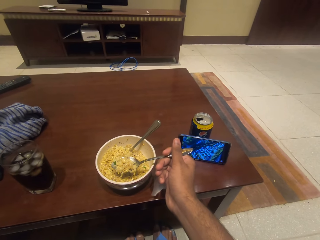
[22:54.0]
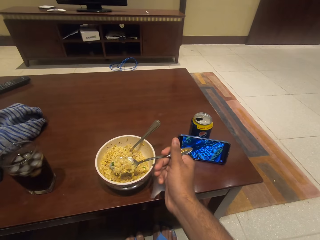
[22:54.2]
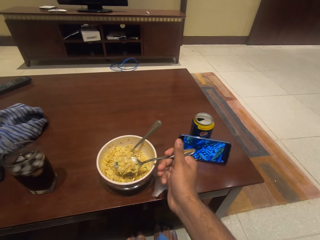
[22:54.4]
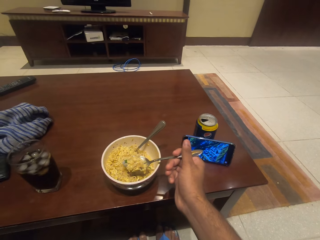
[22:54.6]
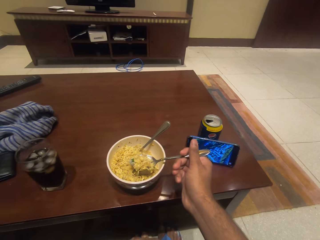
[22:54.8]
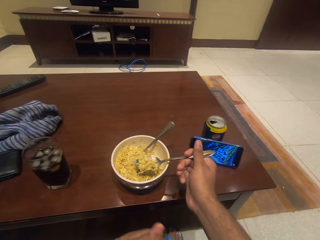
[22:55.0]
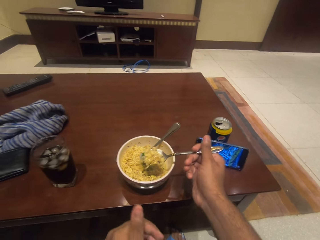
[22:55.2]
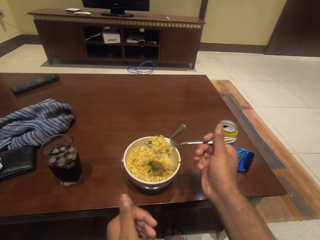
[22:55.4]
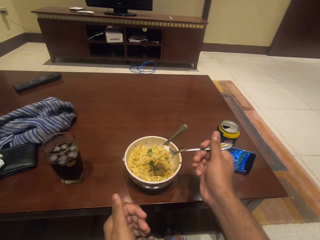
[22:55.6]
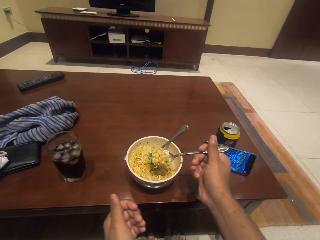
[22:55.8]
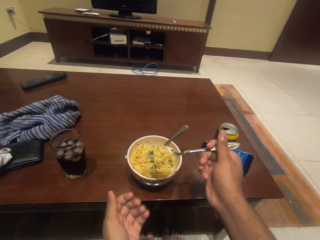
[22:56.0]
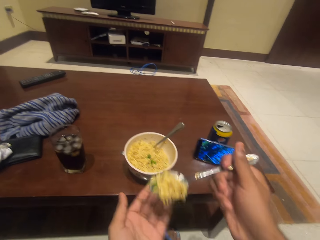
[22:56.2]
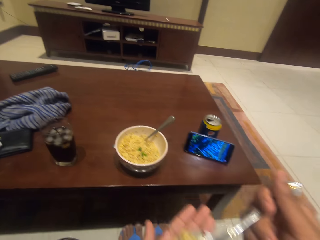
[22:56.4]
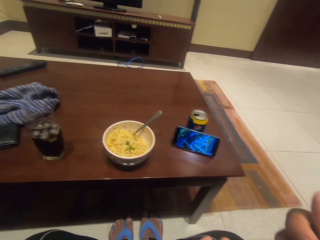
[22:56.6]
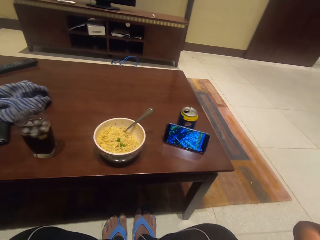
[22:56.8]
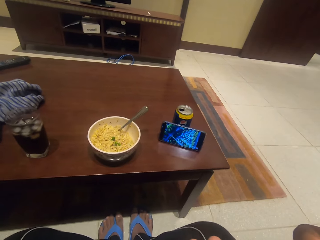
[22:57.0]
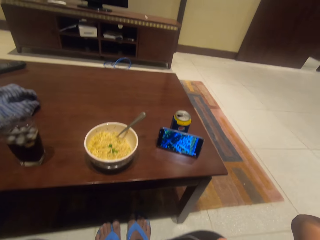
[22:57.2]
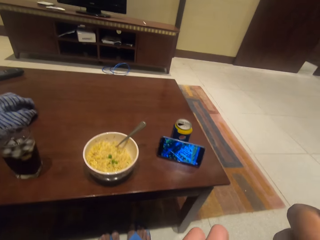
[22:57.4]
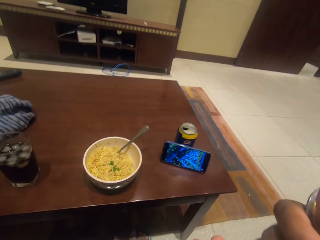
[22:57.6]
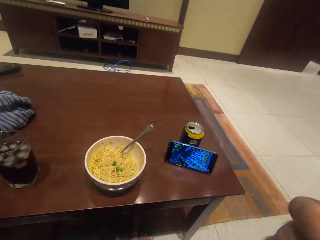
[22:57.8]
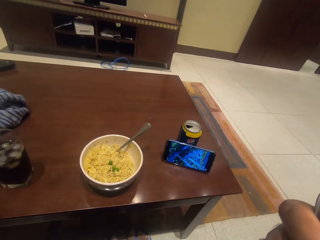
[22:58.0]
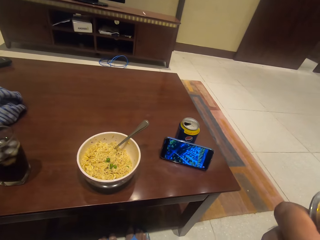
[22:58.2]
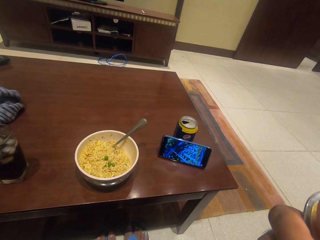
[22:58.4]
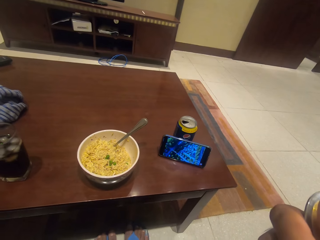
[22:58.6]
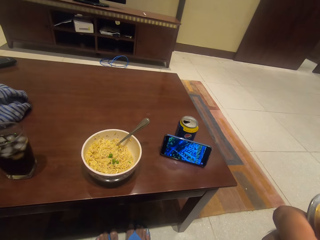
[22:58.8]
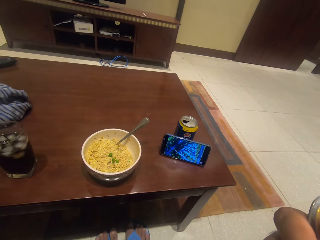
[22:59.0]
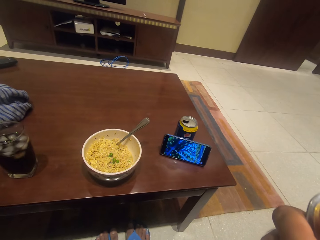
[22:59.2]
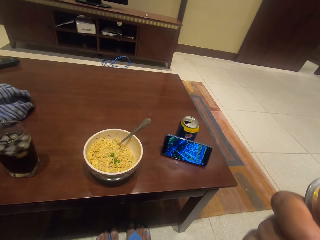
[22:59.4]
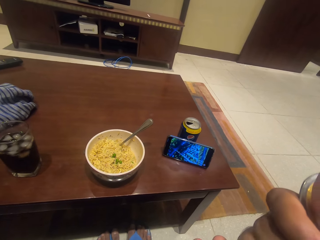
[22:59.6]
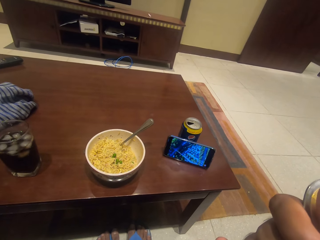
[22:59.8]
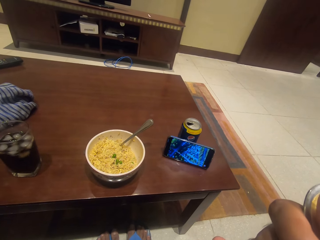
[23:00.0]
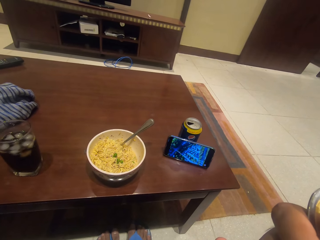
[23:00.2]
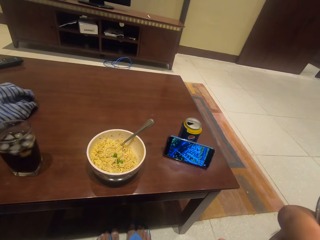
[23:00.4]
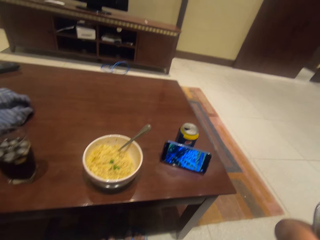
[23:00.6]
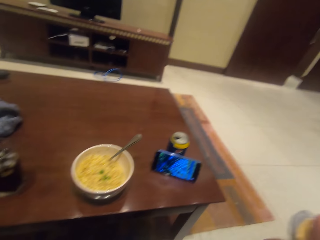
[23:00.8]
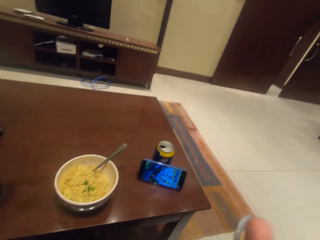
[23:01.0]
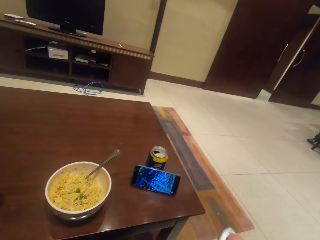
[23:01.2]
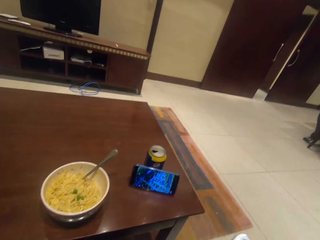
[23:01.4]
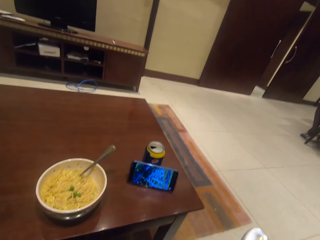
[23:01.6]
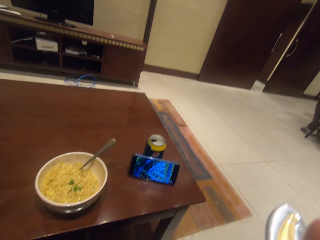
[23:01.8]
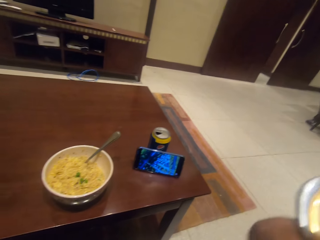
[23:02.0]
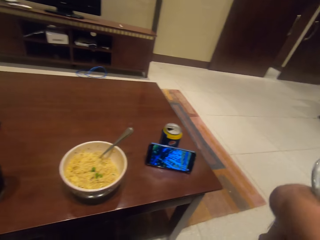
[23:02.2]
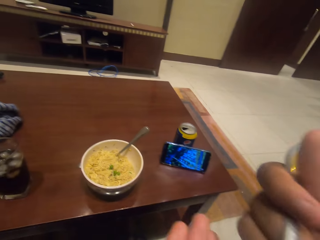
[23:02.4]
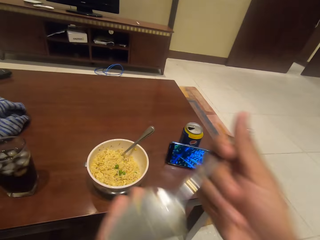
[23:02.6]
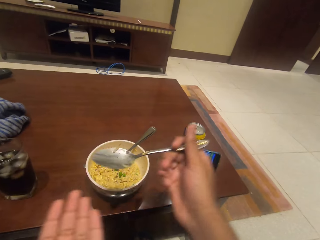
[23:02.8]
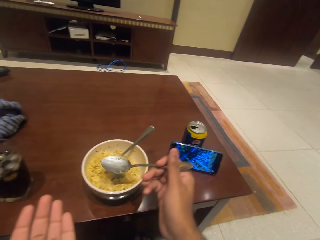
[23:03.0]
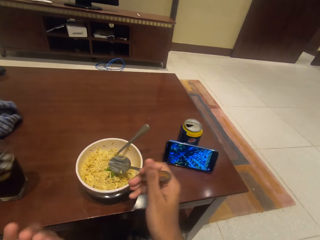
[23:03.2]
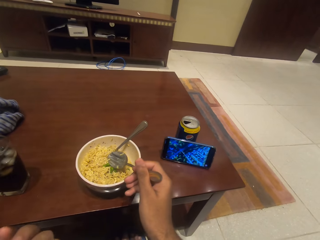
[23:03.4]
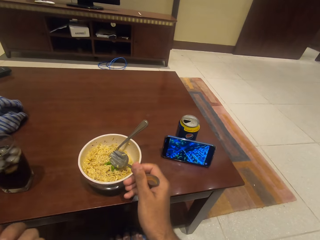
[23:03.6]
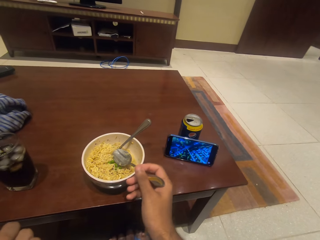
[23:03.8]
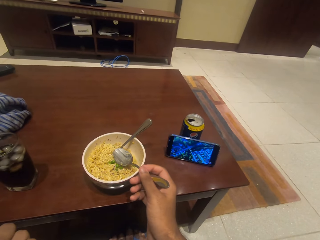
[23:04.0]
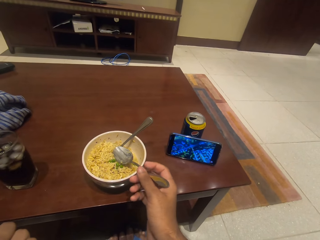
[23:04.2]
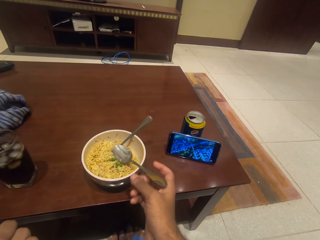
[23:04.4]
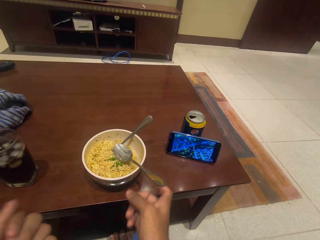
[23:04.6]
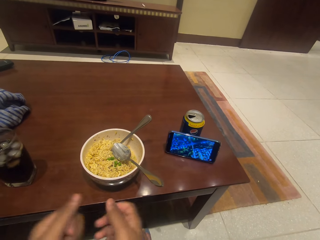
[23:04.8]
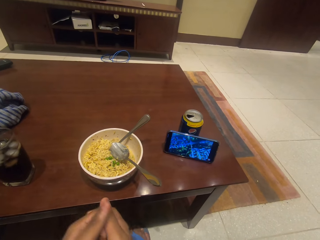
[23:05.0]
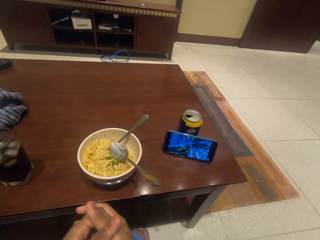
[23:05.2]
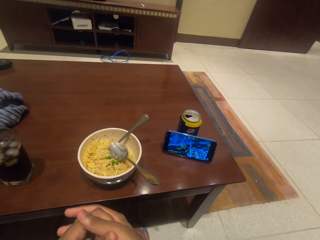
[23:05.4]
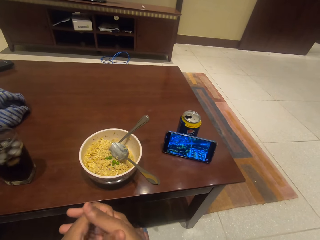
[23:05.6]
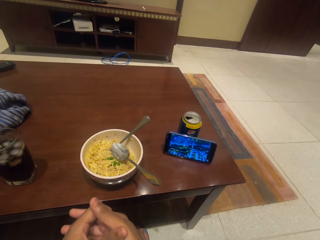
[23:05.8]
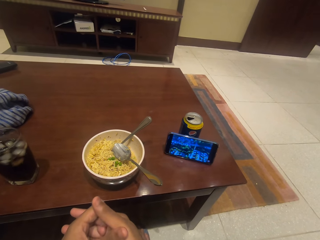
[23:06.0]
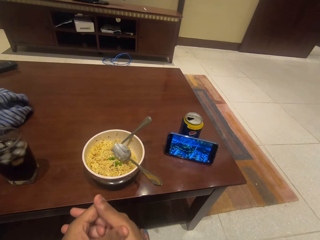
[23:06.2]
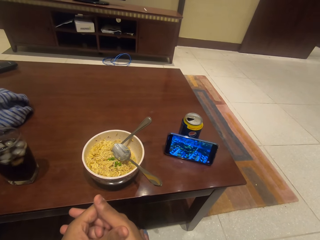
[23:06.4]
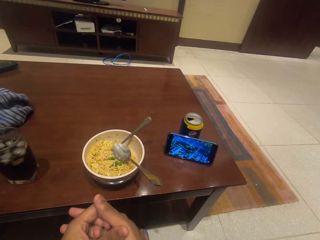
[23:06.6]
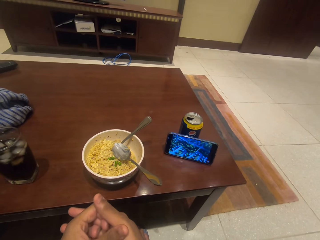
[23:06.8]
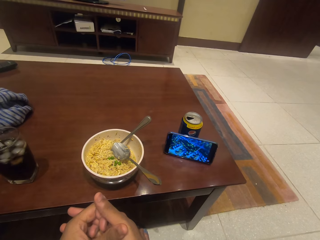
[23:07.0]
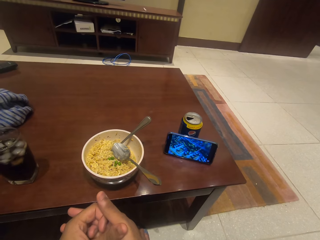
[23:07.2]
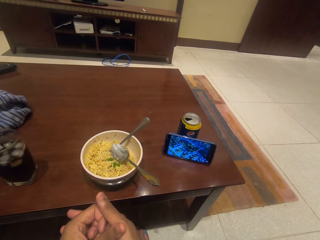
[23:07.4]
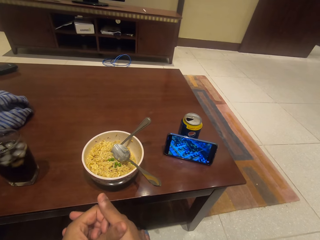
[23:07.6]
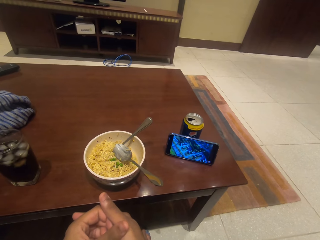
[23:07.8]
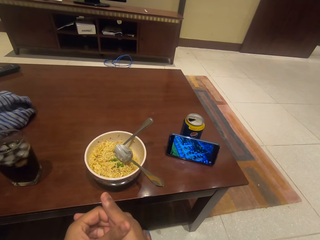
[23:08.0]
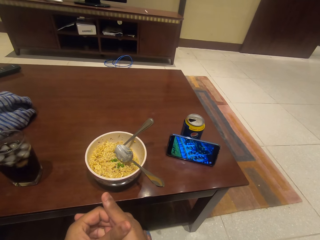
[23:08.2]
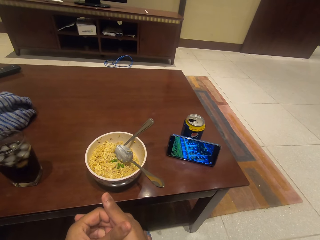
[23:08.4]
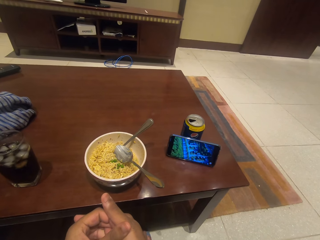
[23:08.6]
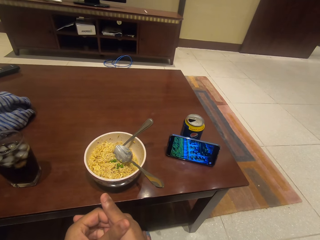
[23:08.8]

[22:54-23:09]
The camera wearer bites the noodles on the spoon. He puts the spoon in the bowl with noodles. He puts his hands together. He watches the movie on the phone.

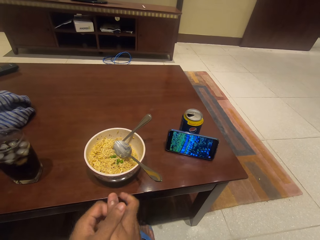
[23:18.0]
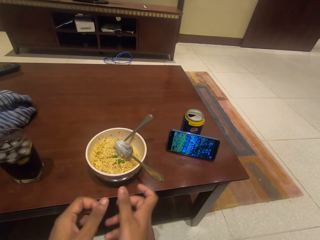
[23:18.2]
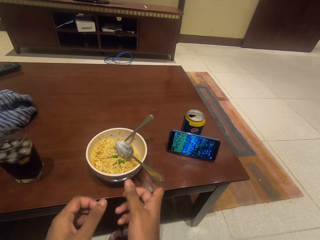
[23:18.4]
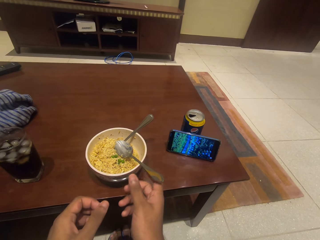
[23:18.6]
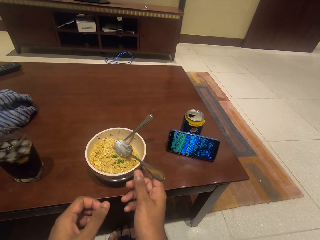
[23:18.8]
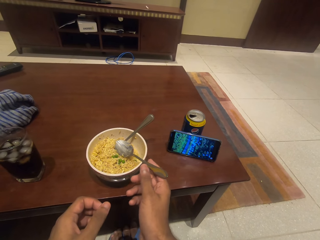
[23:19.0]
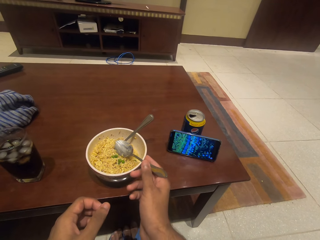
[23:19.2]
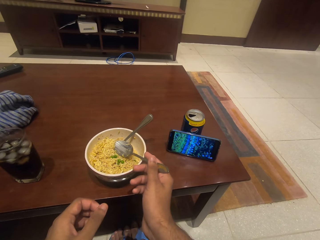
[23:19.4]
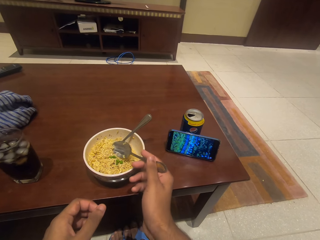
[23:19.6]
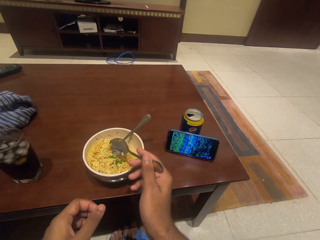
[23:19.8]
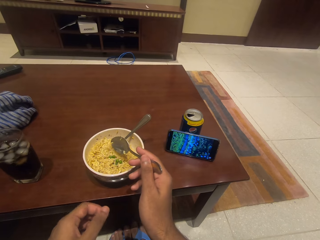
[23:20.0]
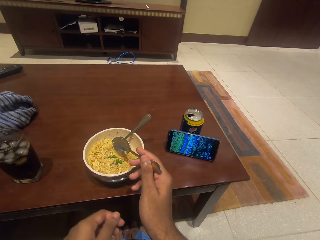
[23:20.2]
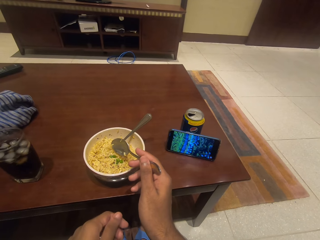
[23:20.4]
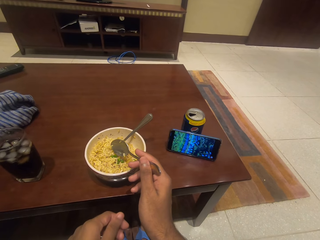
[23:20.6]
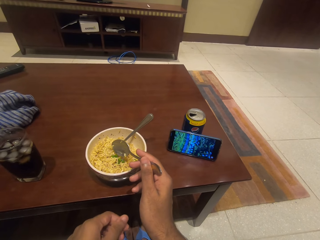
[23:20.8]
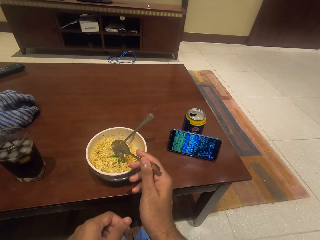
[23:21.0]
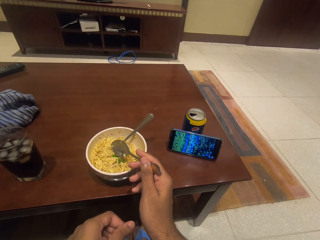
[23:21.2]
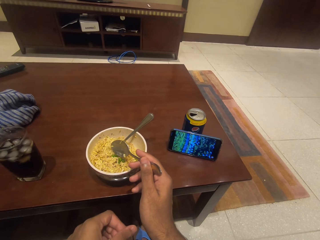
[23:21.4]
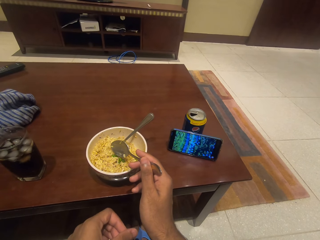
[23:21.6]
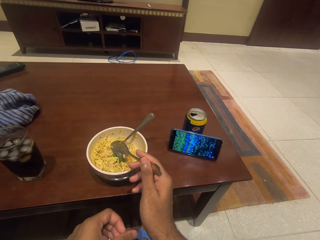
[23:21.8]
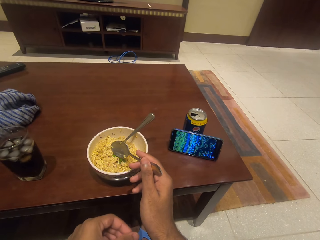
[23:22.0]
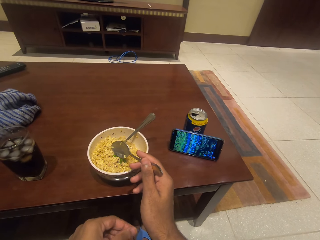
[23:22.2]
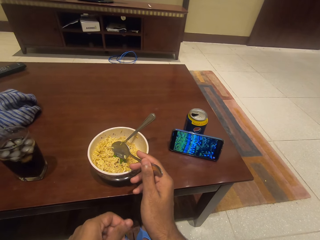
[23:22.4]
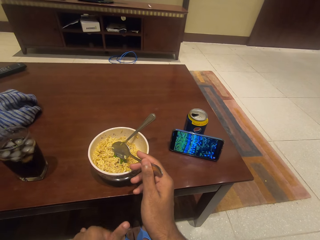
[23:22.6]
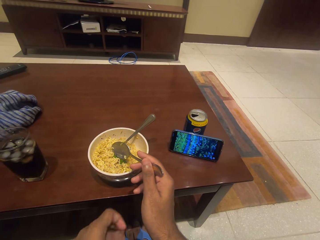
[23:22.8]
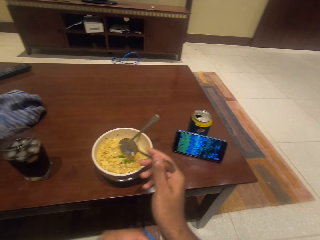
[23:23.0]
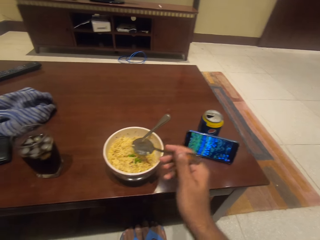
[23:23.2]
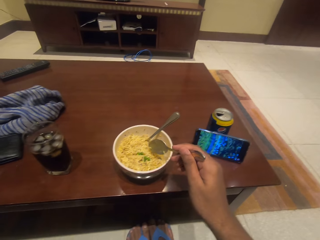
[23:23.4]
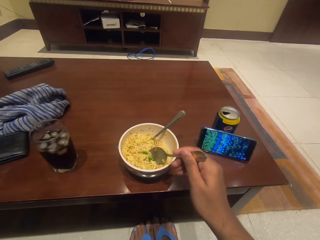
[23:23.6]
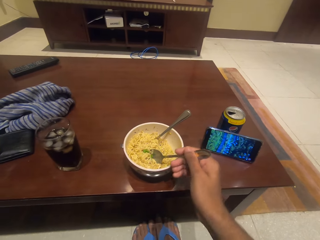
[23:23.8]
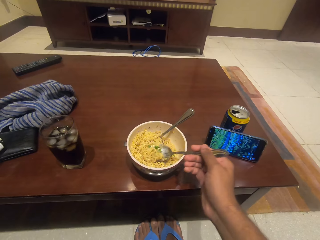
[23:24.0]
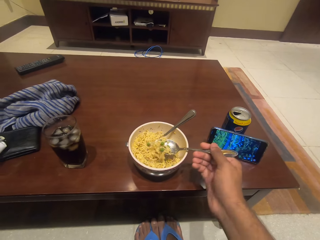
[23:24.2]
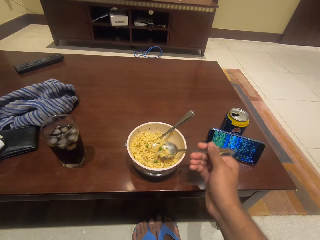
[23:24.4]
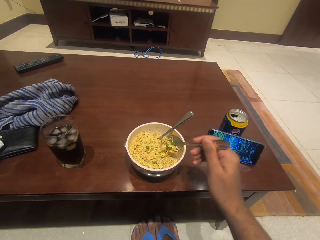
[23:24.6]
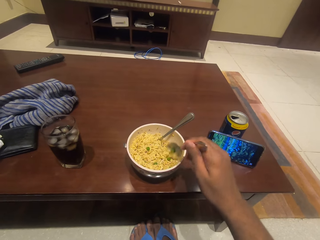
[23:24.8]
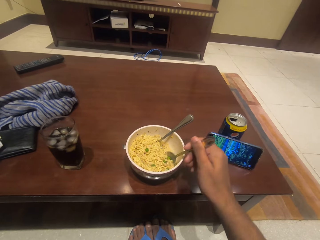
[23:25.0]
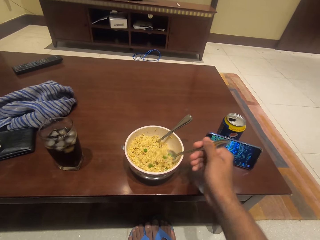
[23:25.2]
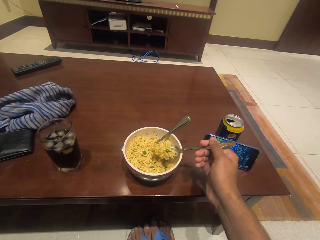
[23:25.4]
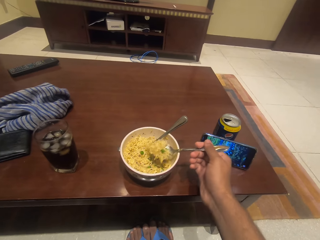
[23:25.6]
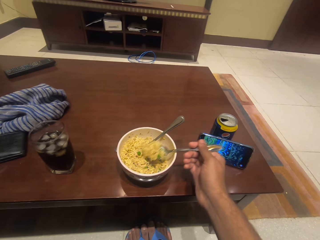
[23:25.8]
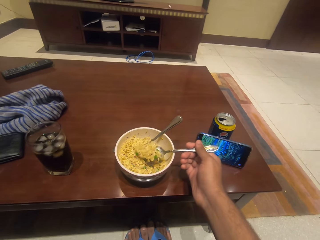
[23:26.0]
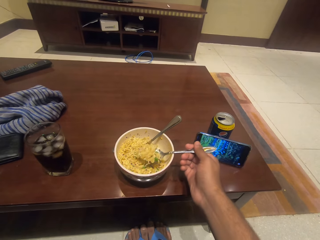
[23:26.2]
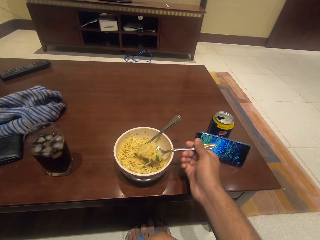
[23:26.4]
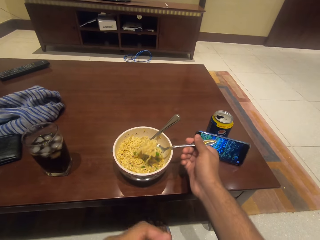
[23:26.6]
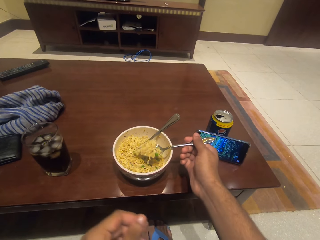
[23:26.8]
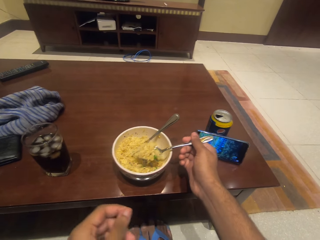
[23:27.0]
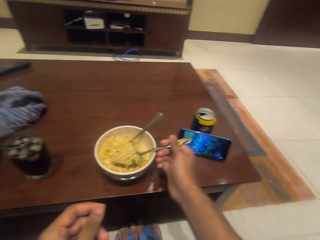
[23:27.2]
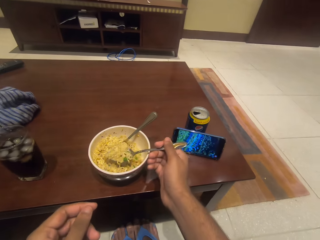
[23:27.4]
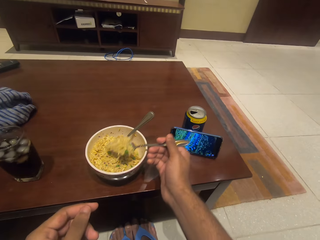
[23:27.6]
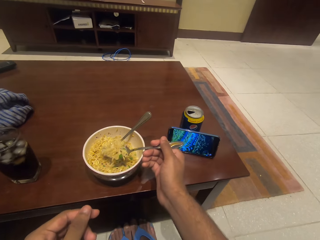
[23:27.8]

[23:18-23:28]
The camera wearer picks up the spoon in the bowl with noodles. They scoop noodles from the bowl with the spoon.
